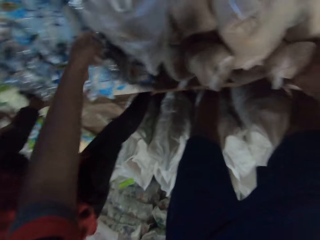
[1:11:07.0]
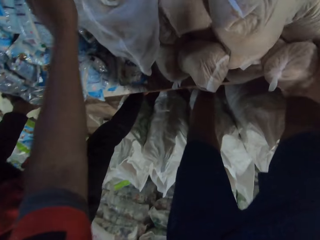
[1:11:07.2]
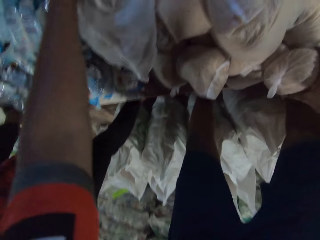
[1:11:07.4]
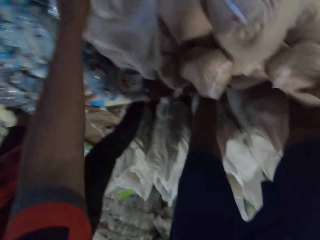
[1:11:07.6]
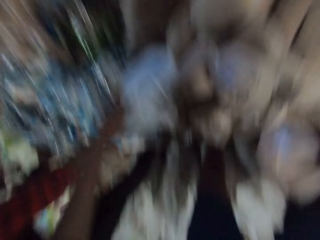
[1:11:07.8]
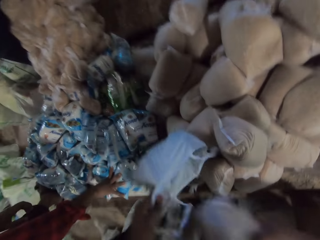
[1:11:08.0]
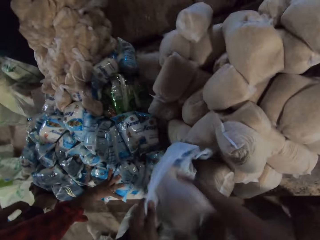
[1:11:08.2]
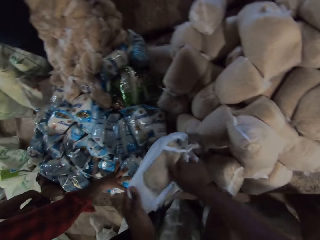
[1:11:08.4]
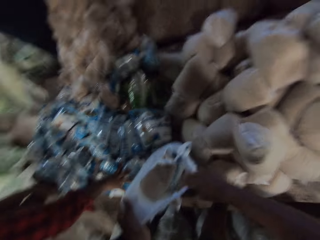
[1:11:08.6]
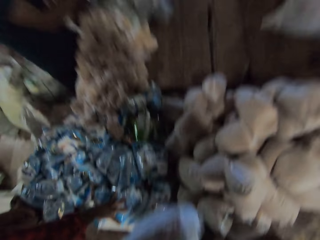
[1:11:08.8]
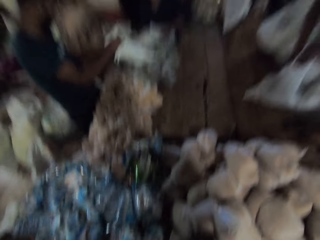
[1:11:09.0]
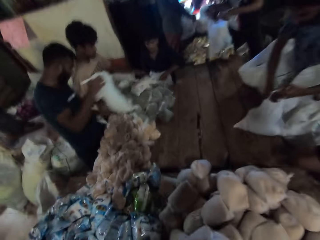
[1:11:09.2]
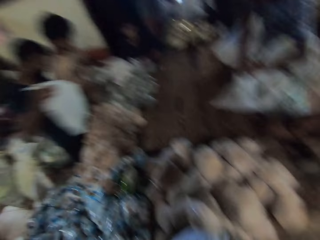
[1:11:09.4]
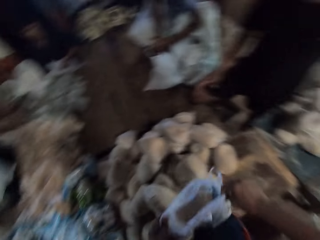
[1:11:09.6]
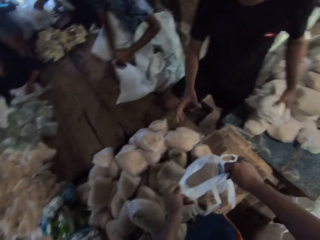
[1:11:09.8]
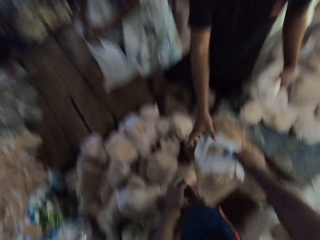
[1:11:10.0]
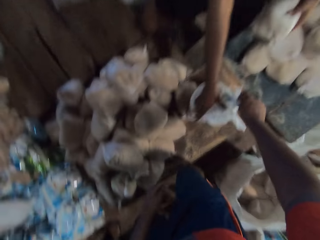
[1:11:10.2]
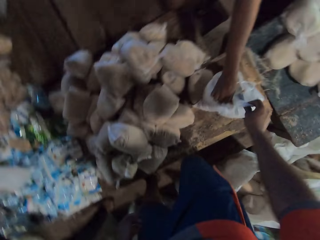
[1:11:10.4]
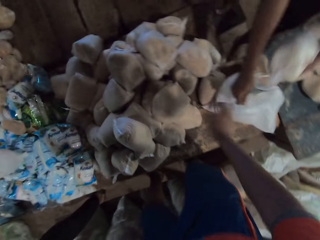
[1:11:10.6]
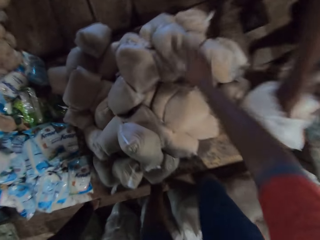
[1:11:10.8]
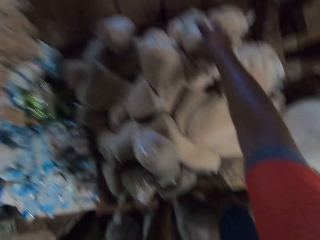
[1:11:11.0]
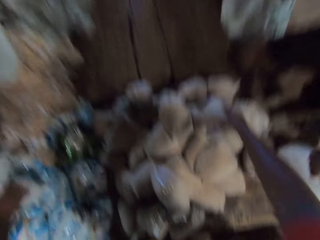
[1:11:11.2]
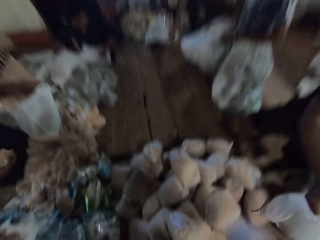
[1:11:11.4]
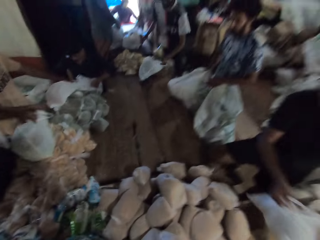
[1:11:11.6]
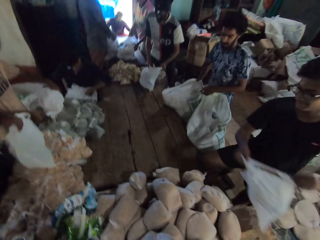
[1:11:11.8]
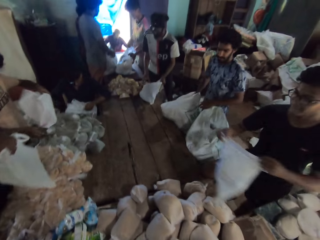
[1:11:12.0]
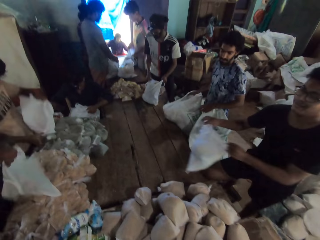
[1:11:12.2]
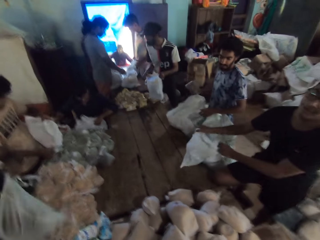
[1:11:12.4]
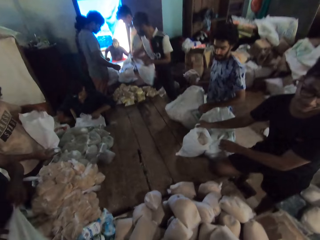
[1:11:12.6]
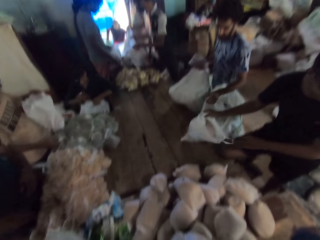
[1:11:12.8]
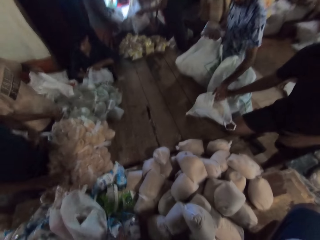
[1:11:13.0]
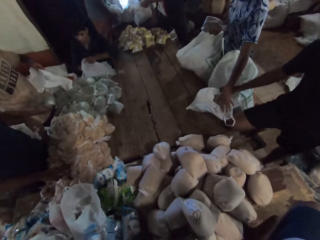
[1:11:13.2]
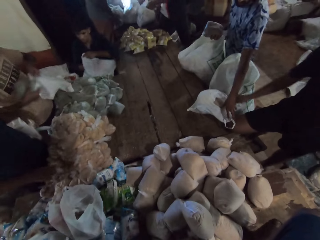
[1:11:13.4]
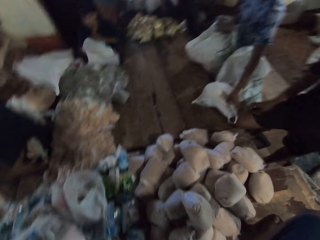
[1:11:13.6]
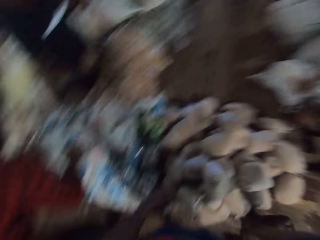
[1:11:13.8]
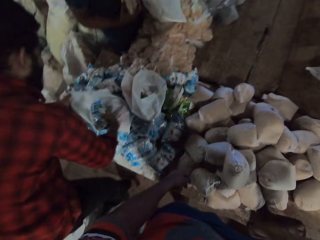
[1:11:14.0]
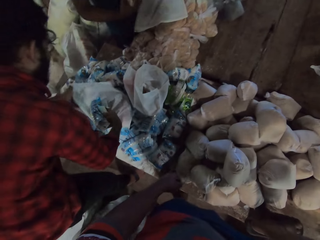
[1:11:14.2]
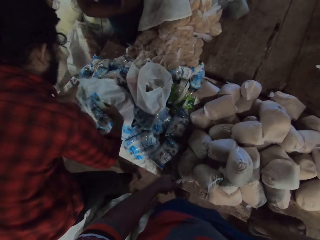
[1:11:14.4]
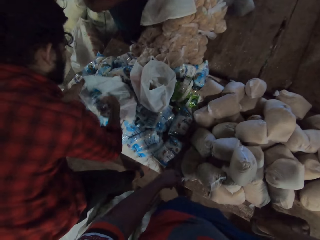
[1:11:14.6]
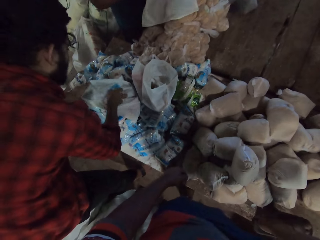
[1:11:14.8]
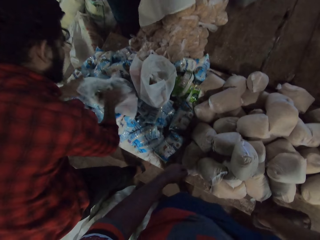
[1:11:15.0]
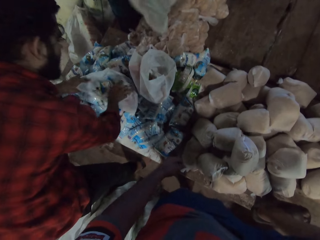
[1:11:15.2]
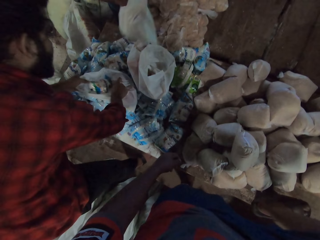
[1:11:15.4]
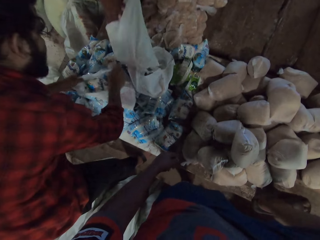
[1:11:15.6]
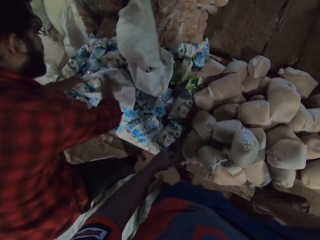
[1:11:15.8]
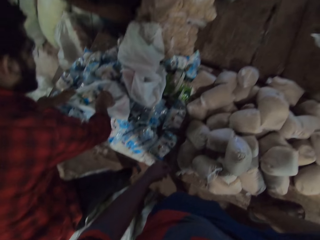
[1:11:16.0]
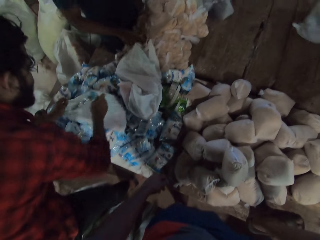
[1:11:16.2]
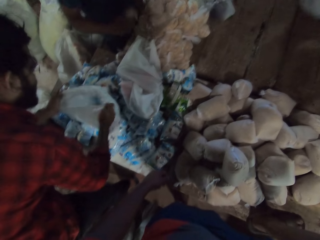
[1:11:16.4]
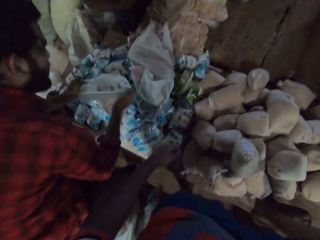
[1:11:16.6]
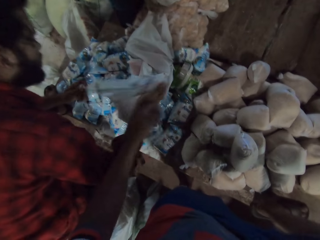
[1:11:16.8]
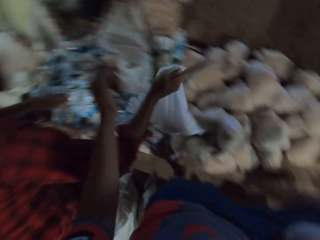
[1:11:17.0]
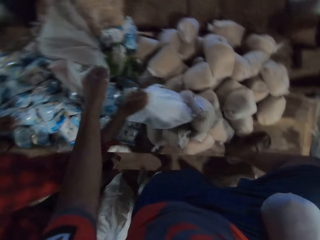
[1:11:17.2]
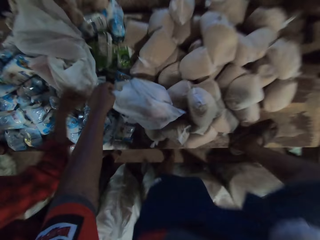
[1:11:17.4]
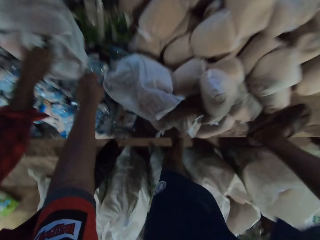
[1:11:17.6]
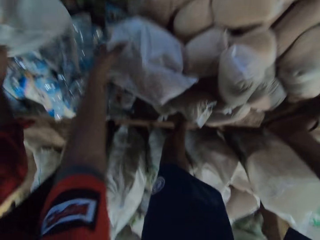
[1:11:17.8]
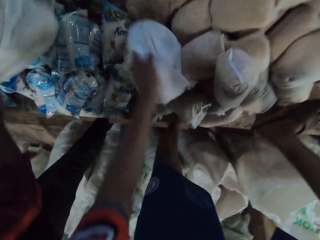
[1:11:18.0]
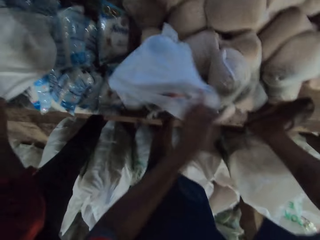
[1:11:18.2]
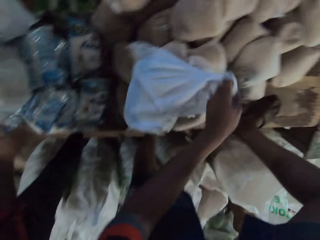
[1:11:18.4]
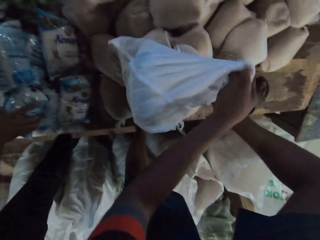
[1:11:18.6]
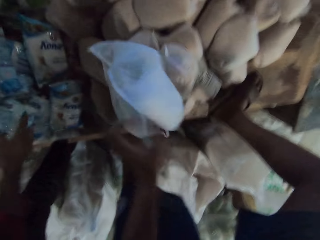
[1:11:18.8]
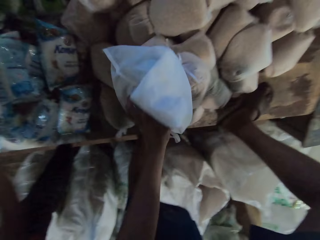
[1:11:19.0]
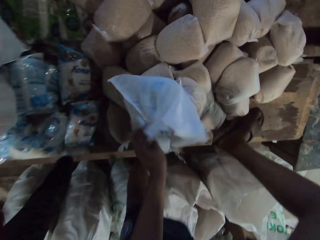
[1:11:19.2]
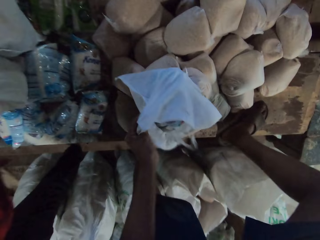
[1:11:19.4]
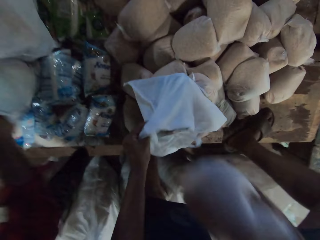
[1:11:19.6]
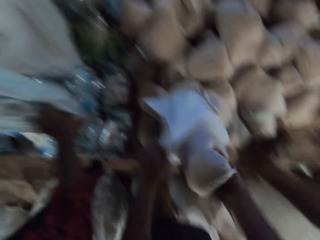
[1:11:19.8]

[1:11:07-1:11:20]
A man passes the bag to the camera wearer with his right hand. The camera wearer picks up the package bag. He holds the bag on the table in his left hand. The man places his right hand on a bag of salt on the table. The camera wearer places a bag of broken wheat in the bag with his right hand. He lifts the bag from the table with both hands. A second man drops a bag on the table with his right hand. A third man picks up a bag from the table with both hands. A fourth man picks up a bag from the table with his left hand. The camera wearer looks around the shop. A fifth man picks up a bag from the table with both hands. The camera wearer passes the bag to a sixth man with his right hand. The sixth man holds the bag on the table with his right hand and places a bag of flour in the bag with his left hand. The camera wearer picks up the bag of broken wheat from the table with his right hand. The sixth man lifts the bag from the table with both hands. The first man holds the bag on the table with his right hand. The second man picks up a bag from the table with his left hand. The fourth man picks up a bag from the table with his left hand. The sixth man moves the package bag. The third man picks up the bag from the table with both hands. The fourth man picks up a packet from a bag with his right hand. The sixth man places the bag on the table with both hands. The camera wearer converses with the sixth man. The second man places the bag on the table with his left hand. The third man places the bag on the table with both hands. The fourth man picks up a packet from the table with his right hand. The second man picks up a packet from the table with his right hand. The first man picks up the bag of salt from the table with his right hand. The fourth man places the packet in the bag with his right hand. The first man places the bag of salt in the bag with his right hand. The fourth man drops the bag on the table with his right hand. The second man places the packet in the bag with his right hand. The first man holds the bag on the table in both hands. The second man places the bag on the table with both hands. The camera wearer looks around the shop. The second man picks up a packet from the table with his right hand. The first man lifts the bag from the table with his right hand and places the bag on the table with his right hand. The camera wearer holds the bag on the table in his left hand. The first man moves the bag on the table with his right hand. The second man places the bag on the table with his right hand. The camera wearer converses with the first man. The first man picks up the bag of salt from the table with his right hand and places the bag of salt in the bag with his right hand.

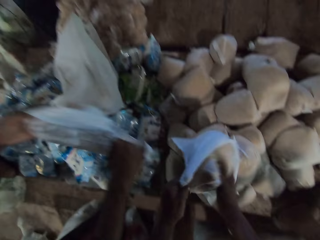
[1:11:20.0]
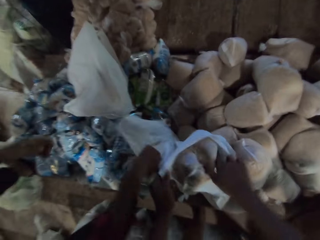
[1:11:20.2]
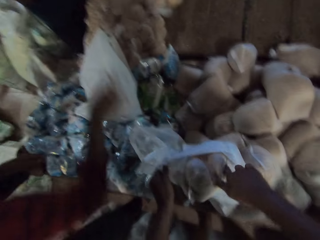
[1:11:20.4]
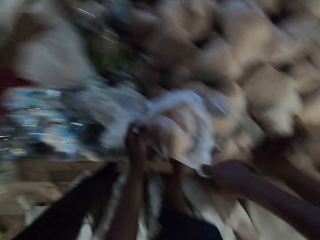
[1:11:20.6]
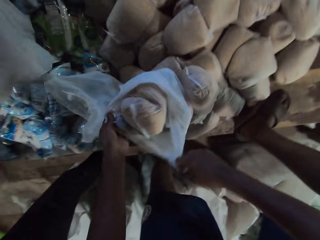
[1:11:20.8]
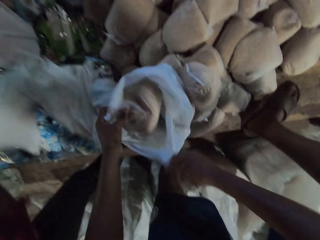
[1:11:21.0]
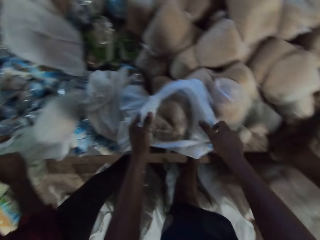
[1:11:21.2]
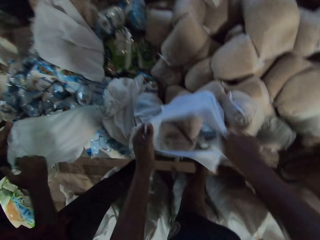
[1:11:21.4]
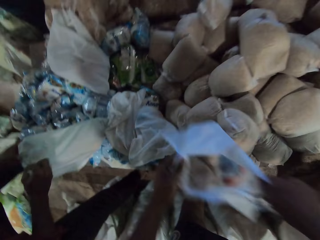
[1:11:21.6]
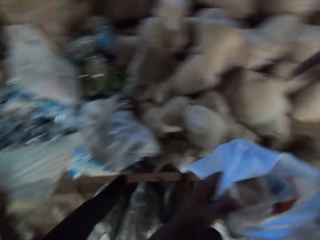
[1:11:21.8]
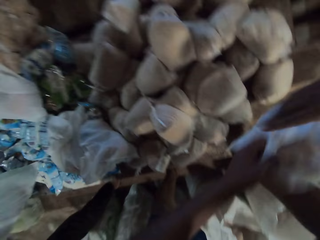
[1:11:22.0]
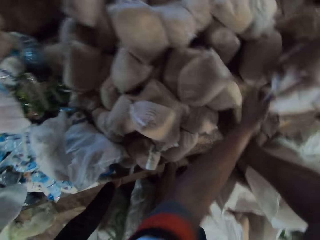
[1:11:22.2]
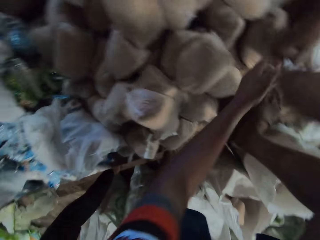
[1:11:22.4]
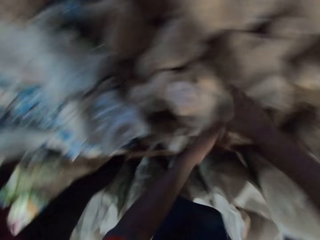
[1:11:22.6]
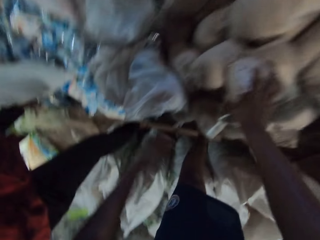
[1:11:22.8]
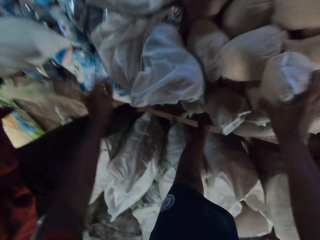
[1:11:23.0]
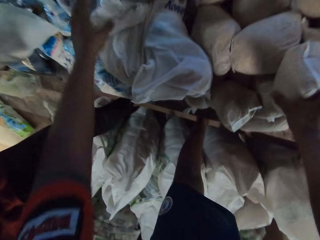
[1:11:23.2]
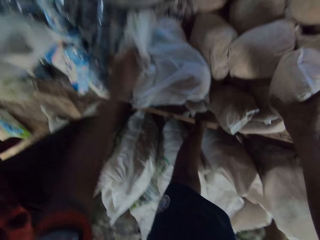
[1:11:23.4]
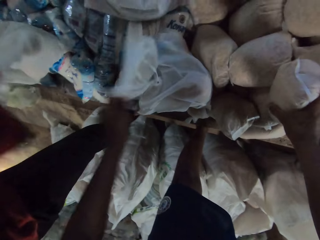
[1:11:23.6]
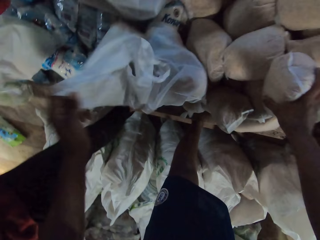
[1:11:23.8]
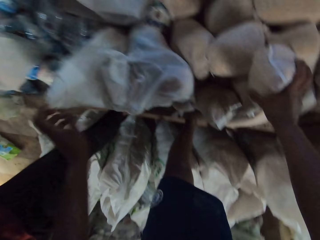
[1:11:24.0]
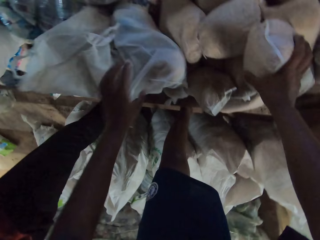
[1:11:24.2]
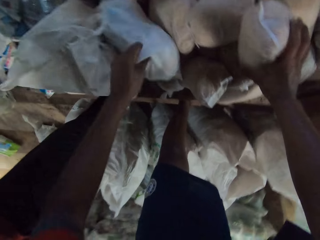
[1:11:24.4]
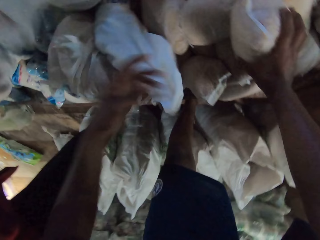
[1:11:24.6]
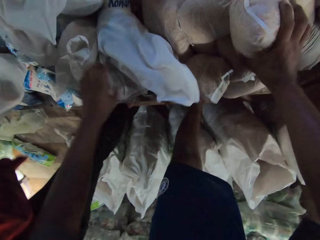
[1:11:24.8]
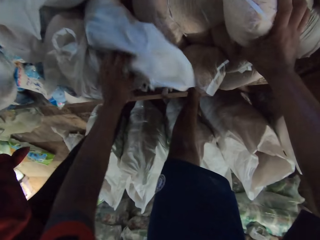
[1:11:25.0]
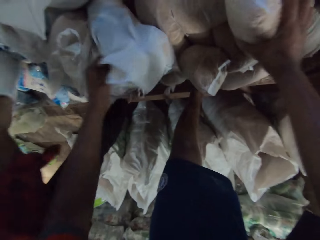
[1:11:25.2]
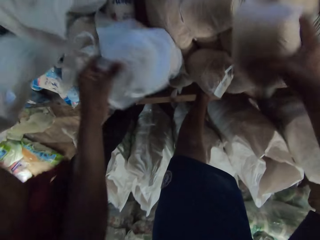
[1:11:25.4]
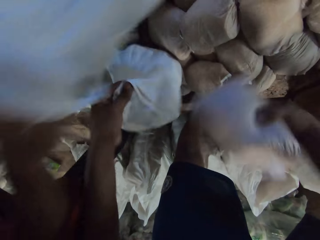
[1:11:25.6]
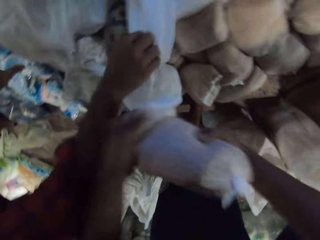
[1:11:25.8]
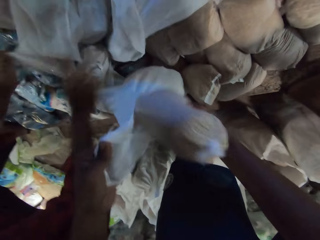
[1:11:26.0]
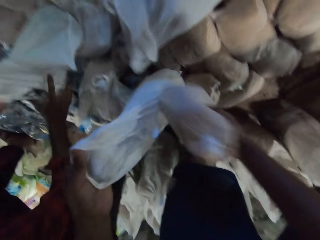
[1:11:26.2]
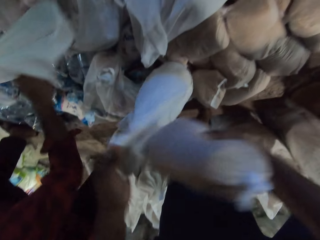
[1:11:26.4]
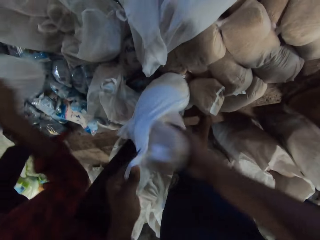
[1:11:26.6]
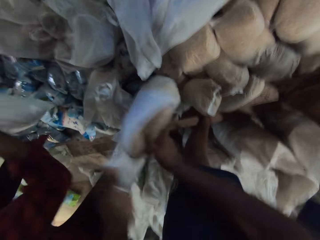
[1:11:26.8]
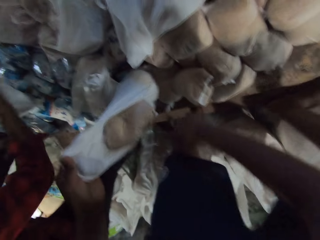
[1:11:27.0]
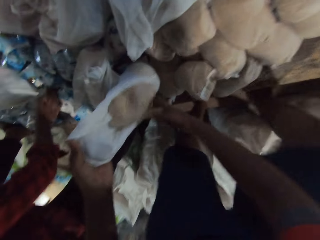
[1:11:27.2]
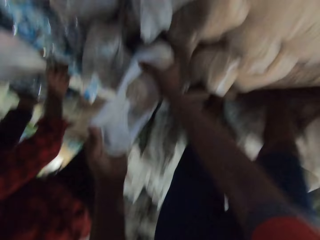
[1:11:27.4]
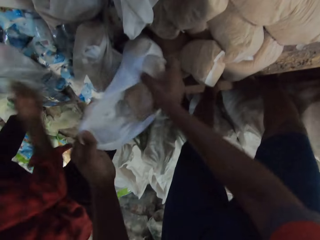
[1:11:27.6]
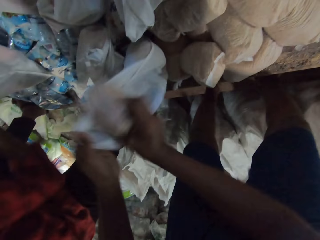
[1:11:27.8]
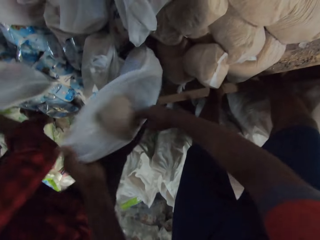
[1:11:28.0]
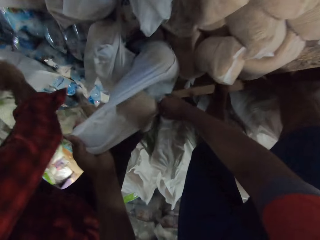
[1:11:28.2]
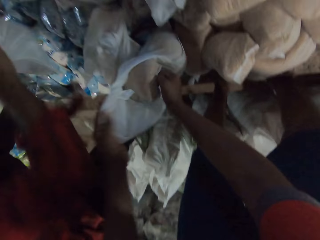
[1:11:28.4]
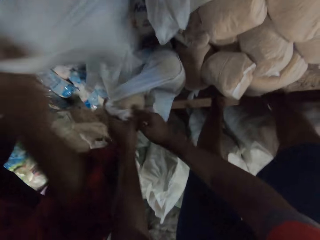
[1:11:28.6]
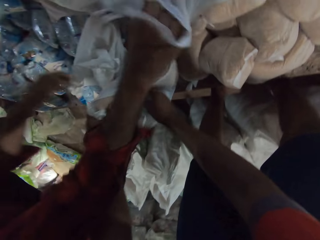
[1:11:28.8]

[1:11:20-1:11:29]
The camera wearer places the bag of broken wheat in the bag with his right hand. A man moves the bag on the table with both hands. The man drops the package bag. The man moves a bag on the table with his right hand. The camera wearer lifts the bag from the table with both hands. The first man holds the bag in both hands. Another man picks up the package bag. The camera wearer passes the bag to the other man with both hands. The other man holds the bag in his right hand. The camera wearer opens some bags on the table with his left hand. He picks up something. He holds the bag on the table in his left hand. A third man places a bag on the table with his right hand. The first man picks up the bag from the table with his right hand and places the bag on the table with his right hand. The camera wearer places the bag of broken wheat in the bag with his right hand. The first man picks up the bag from the table with both hands. The first man picks up a bag of salt from the table with his right hand. The camera wearer places the bag of broken wheat in the bag with his right hand. The first man places the bag of salt in the bag with his right hand and picks up the bag from the table with both hands.
